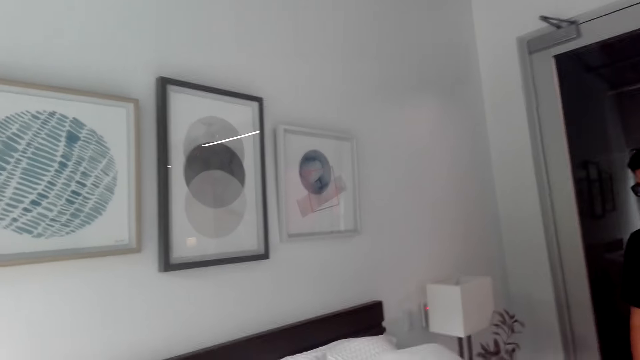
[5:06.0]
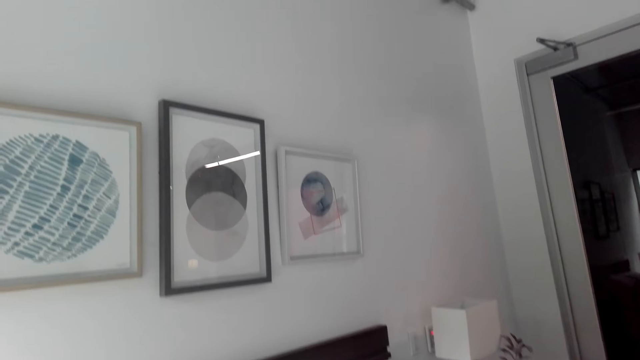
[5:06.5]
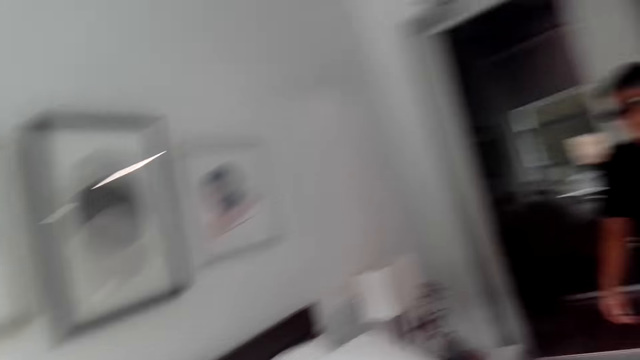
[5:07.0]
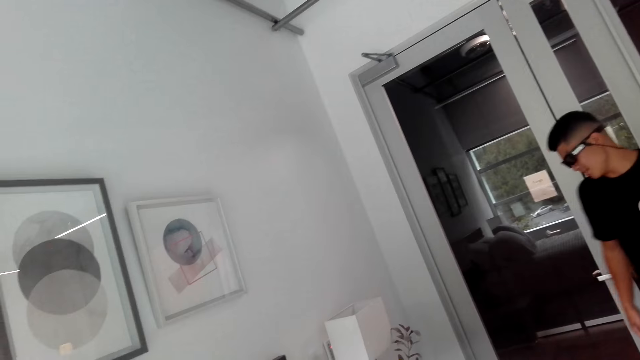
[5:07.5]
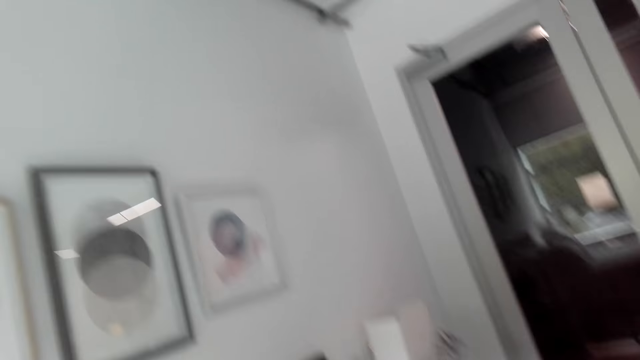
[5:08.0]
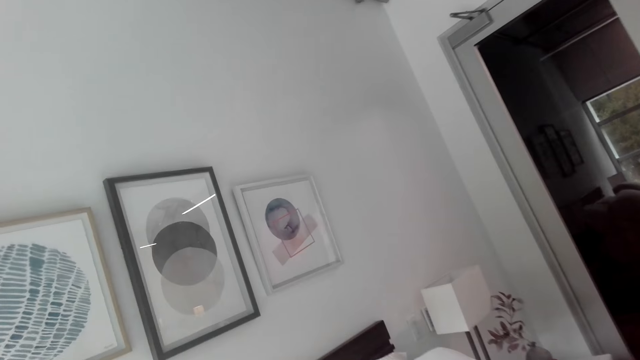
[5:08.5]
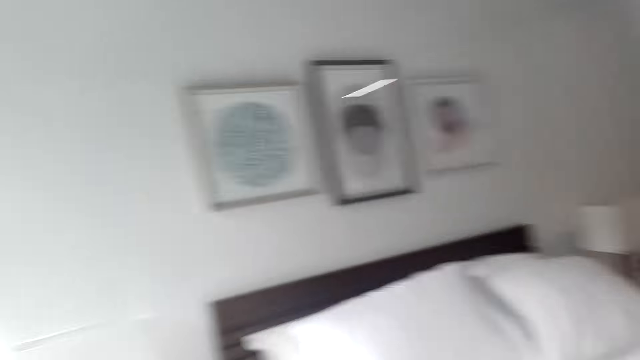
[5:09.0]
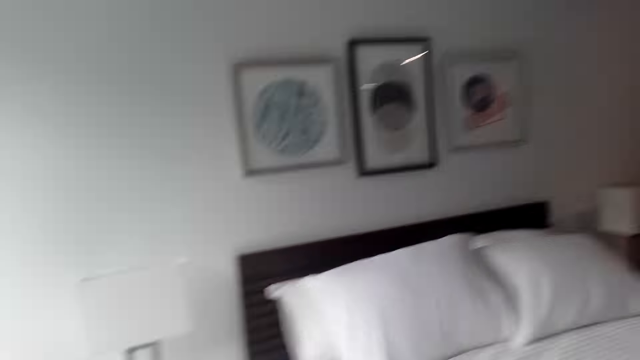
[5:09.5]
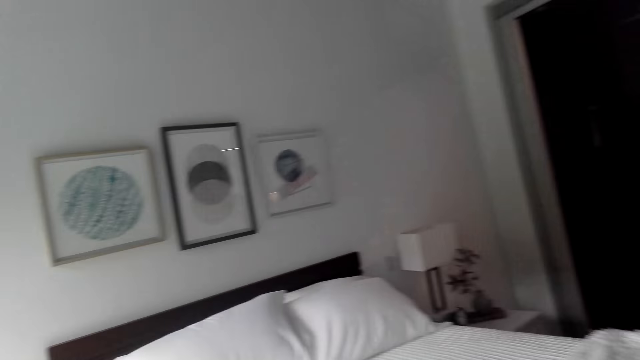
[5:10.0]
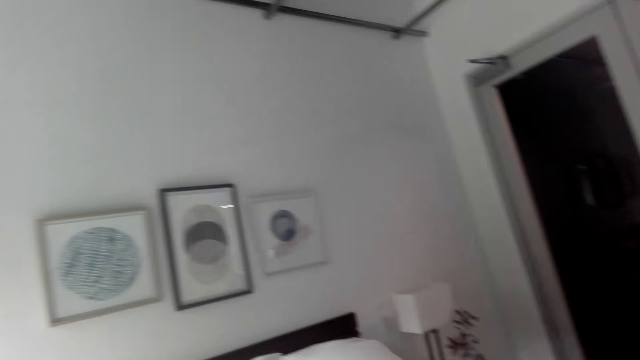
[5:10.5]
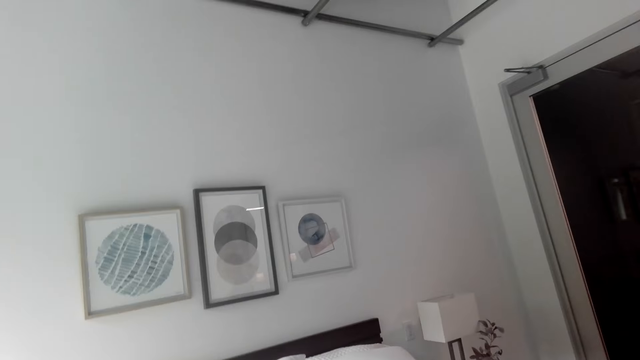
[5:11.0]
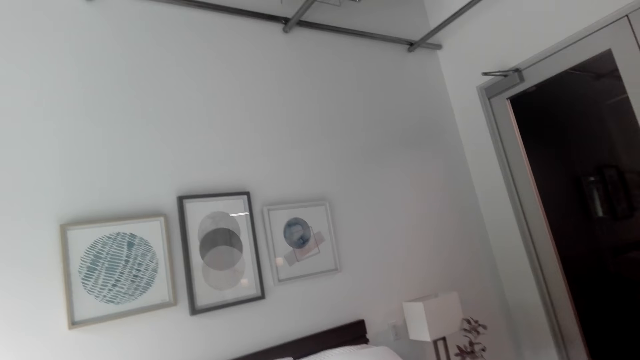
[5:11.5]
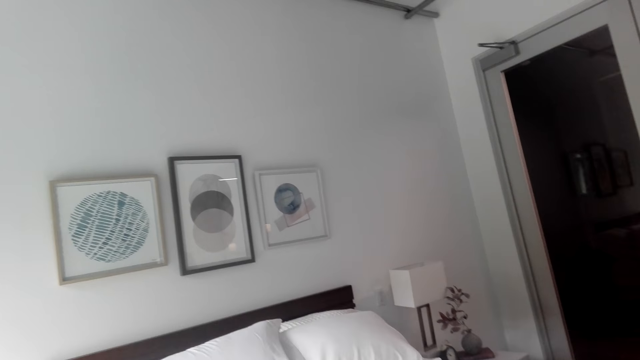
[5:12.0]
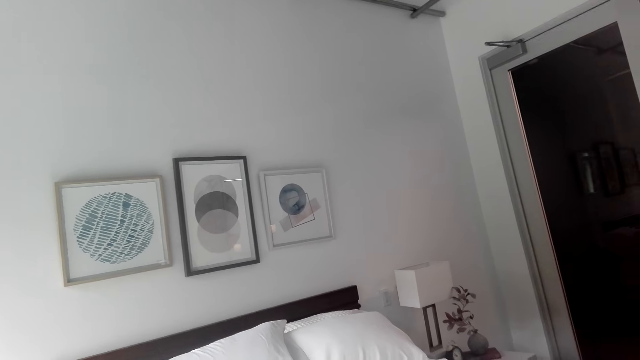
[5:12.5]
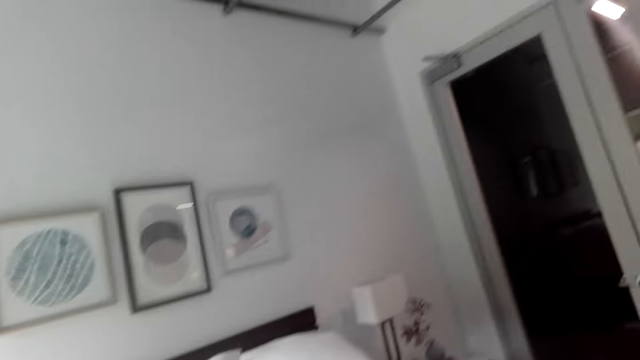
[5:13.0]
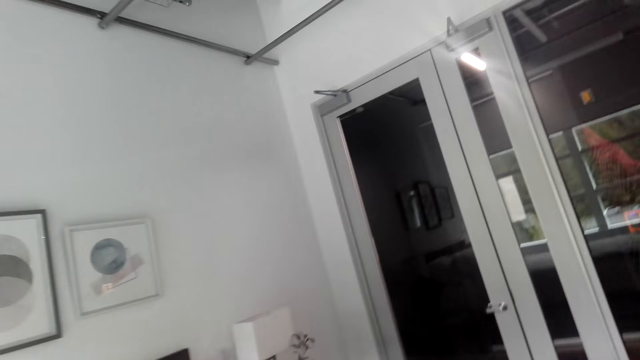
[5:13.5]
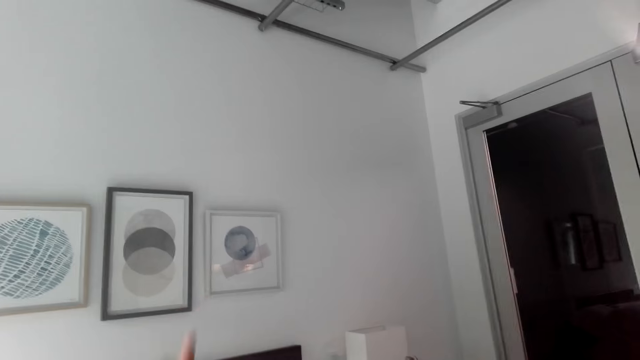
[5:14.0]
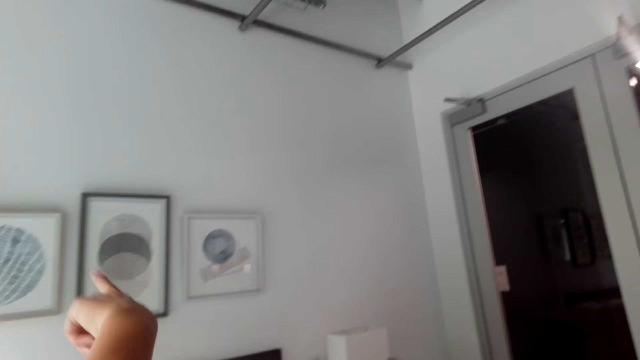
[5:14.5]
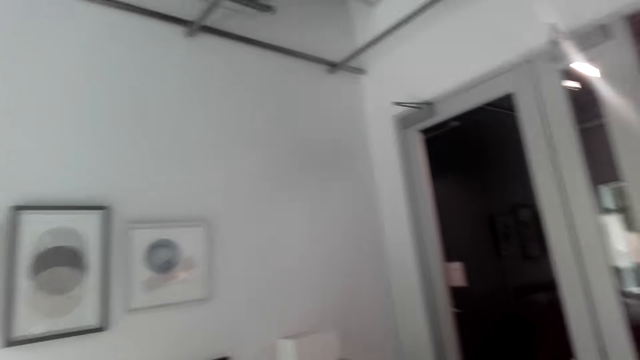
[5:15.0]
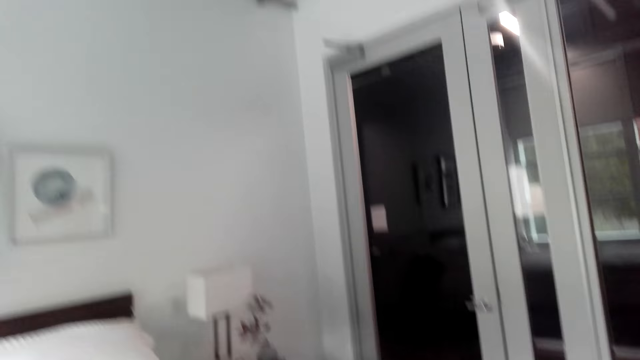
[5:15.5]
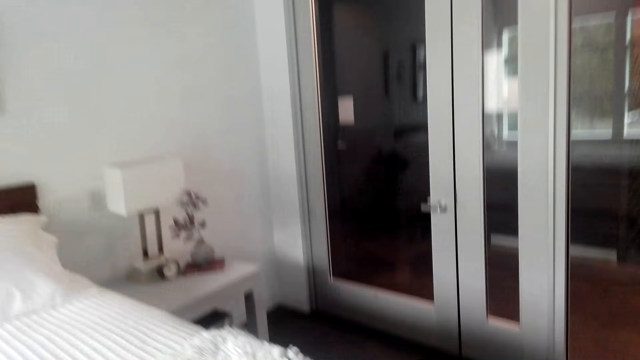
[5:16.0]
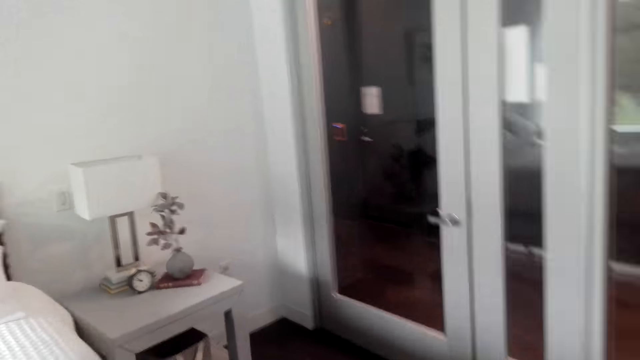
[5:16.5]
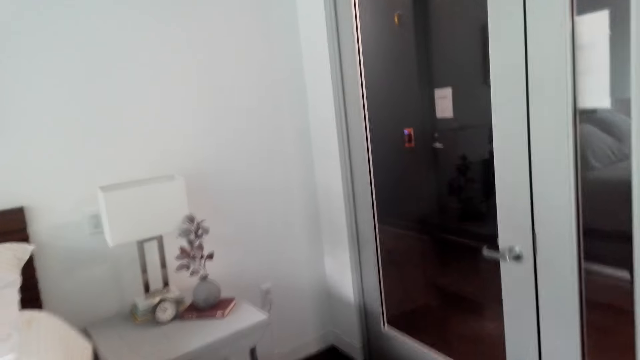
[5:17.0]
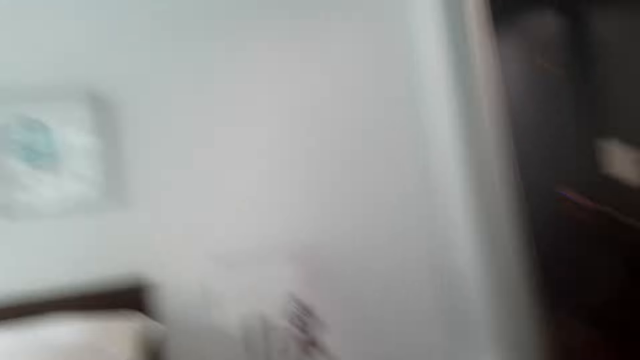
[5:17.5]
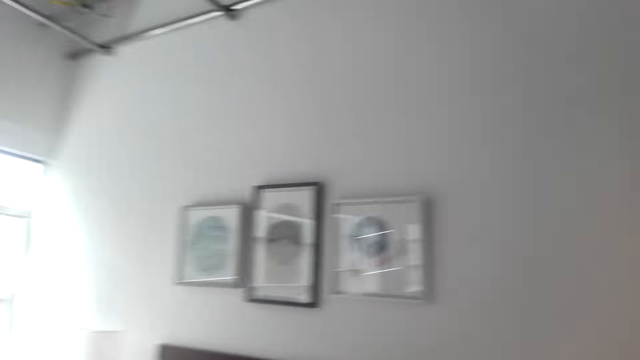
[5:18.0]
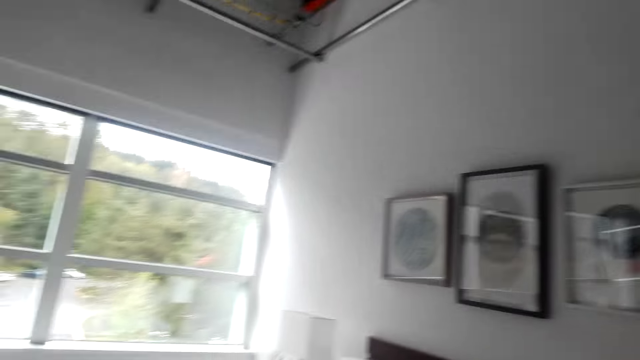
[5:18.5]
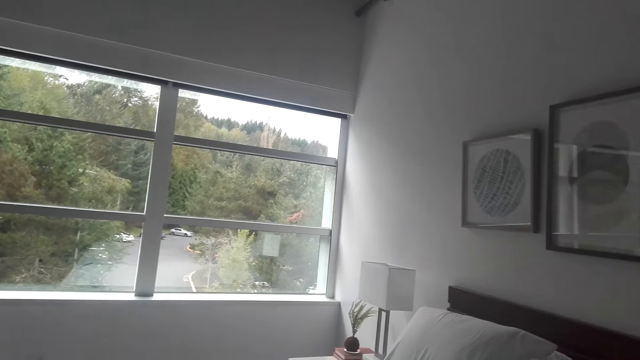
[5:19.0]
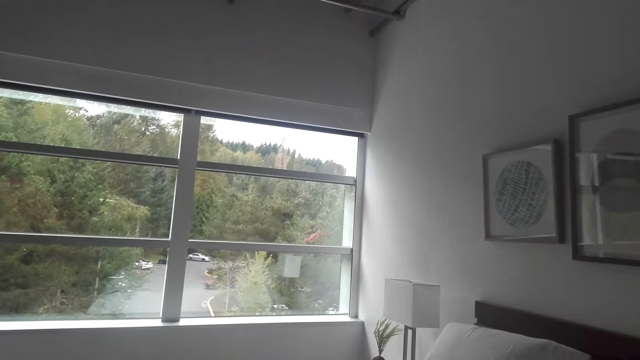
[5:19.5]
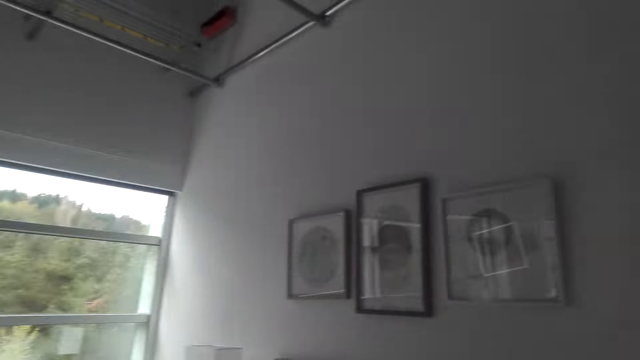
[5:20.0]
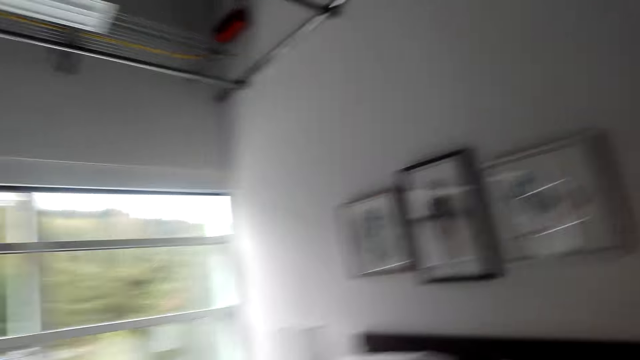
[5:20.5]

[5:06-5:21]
The camera wearer moves the hand. They walk on the room. A man talks to the camera wearer. The camera wearer talks to the man.

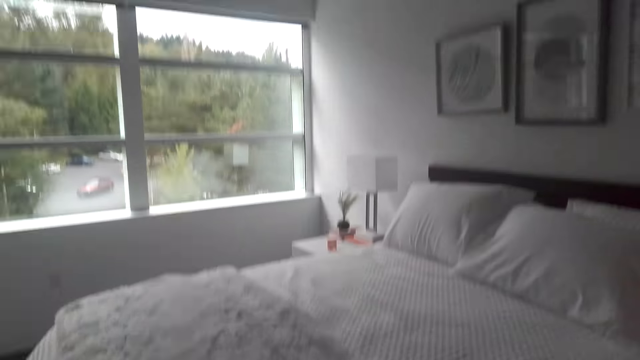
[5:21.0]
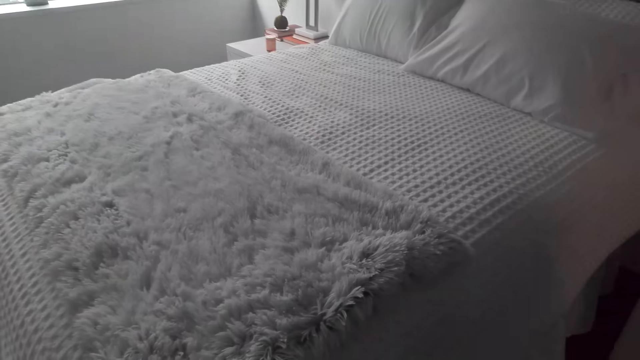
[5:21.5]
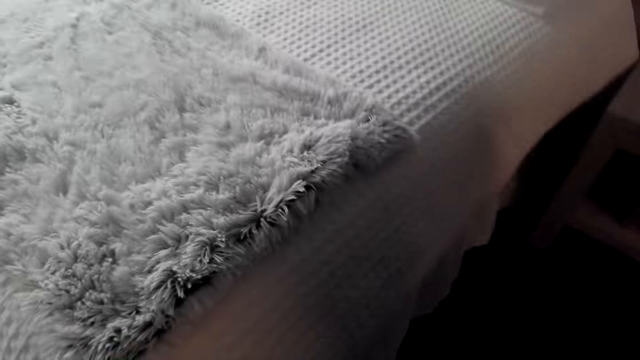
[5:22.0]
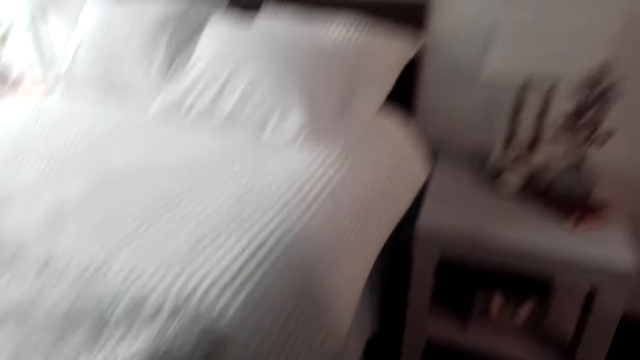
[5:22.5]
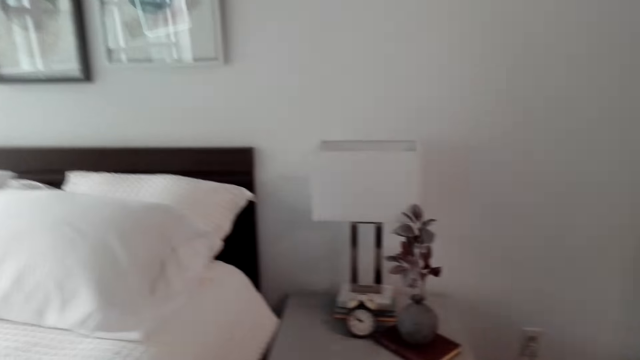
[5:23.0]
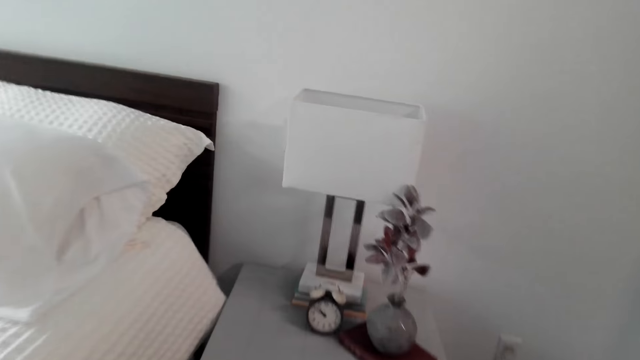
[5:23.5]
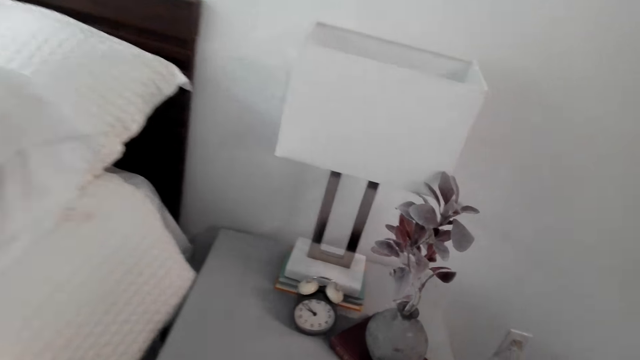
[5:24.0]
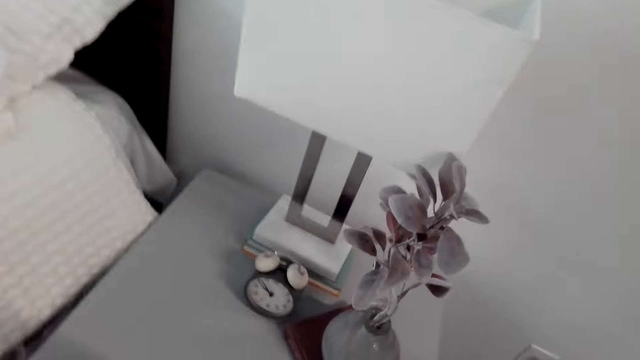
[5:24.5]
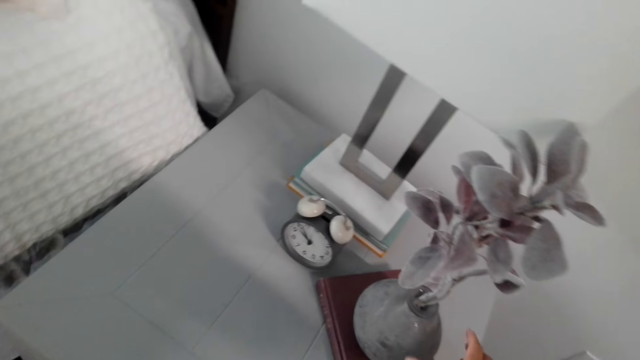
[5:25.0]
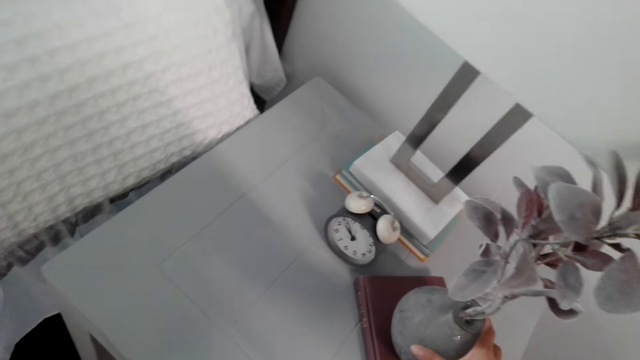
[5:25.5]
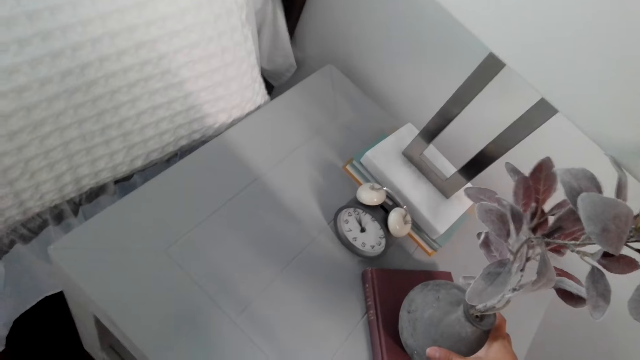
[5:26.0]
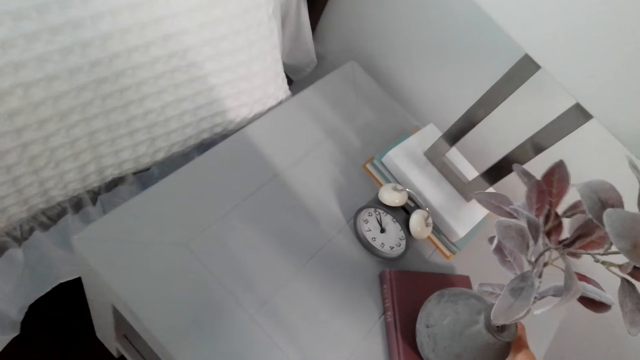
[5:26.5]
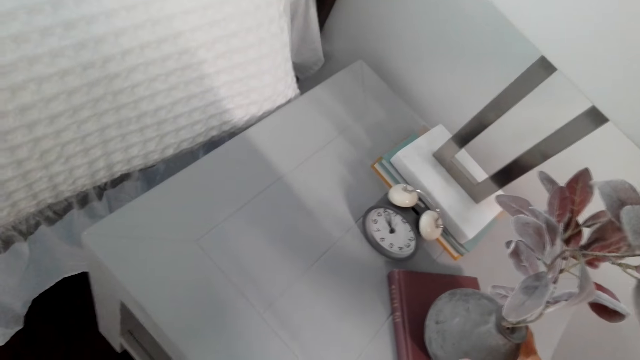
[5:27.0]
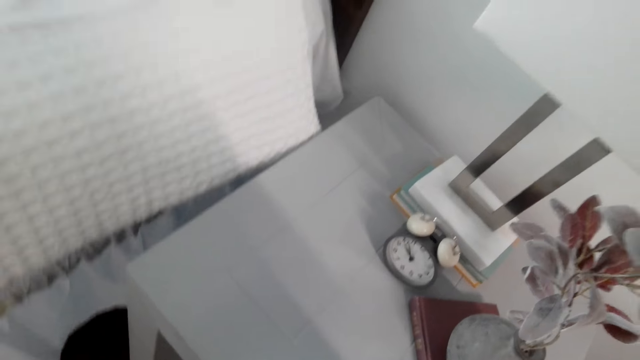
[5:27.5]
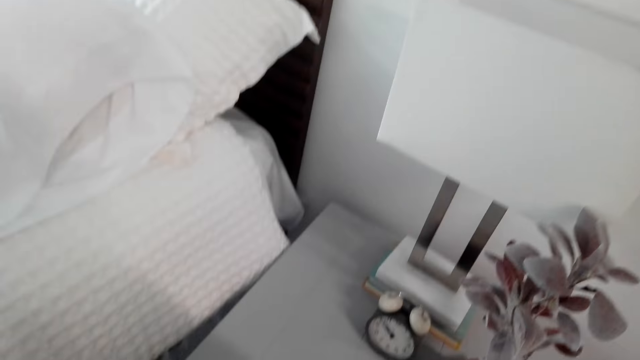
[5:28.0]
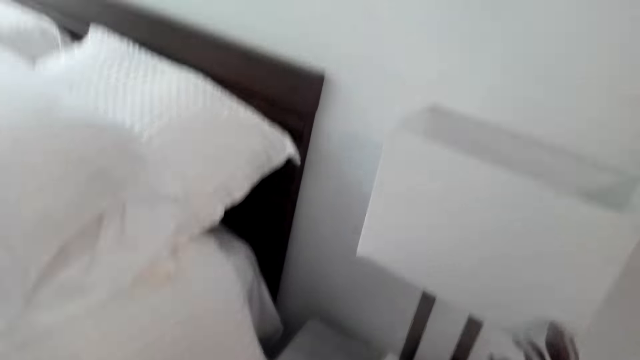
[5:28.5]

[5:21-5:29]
The camera wearer looks at the bed. They look at the flower. They touch the flower. They hold a vase.
